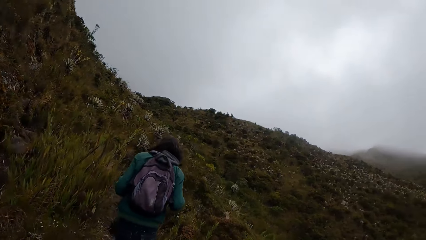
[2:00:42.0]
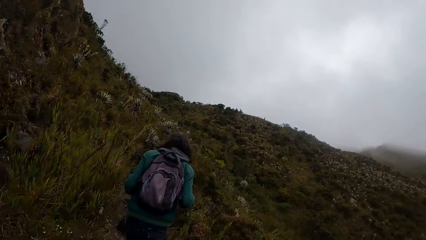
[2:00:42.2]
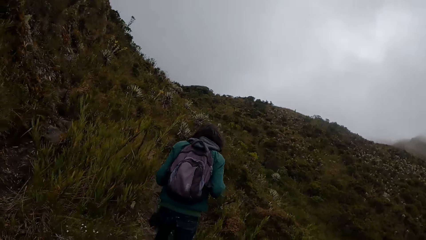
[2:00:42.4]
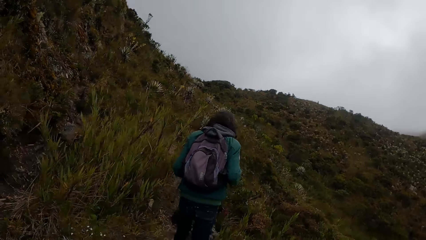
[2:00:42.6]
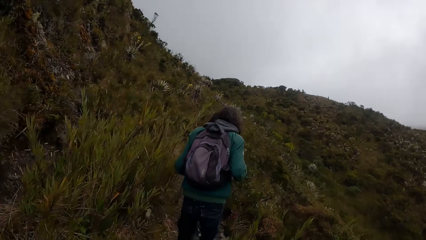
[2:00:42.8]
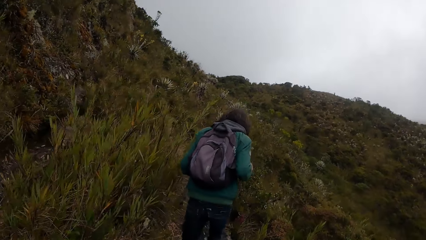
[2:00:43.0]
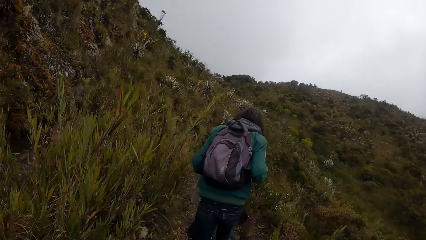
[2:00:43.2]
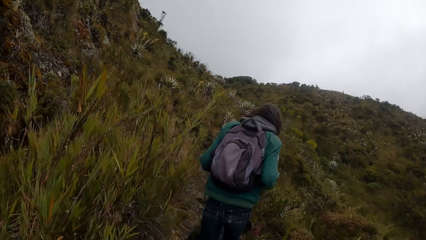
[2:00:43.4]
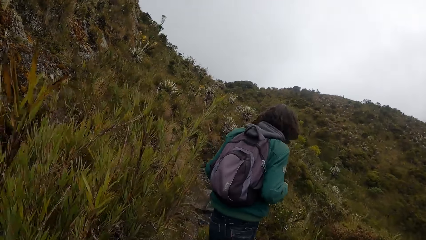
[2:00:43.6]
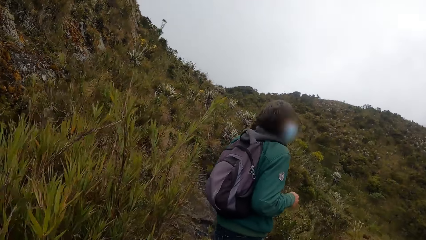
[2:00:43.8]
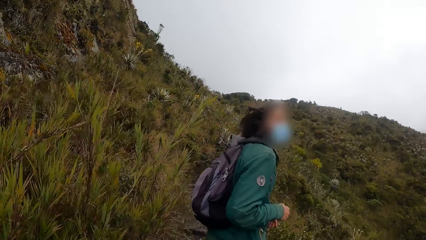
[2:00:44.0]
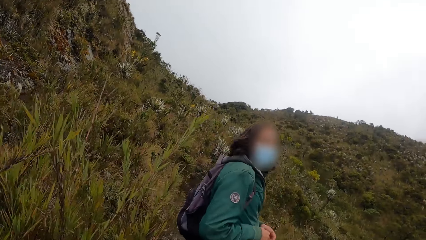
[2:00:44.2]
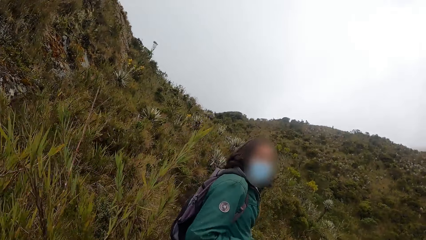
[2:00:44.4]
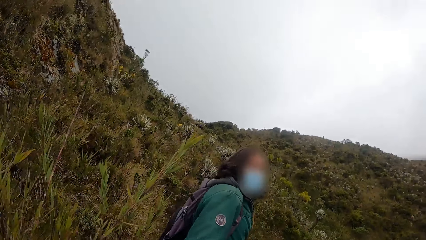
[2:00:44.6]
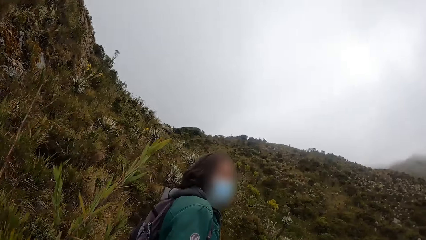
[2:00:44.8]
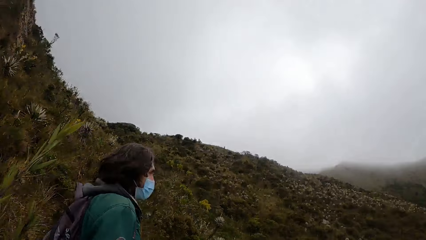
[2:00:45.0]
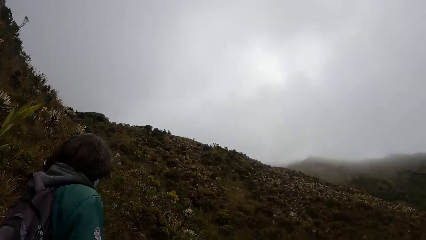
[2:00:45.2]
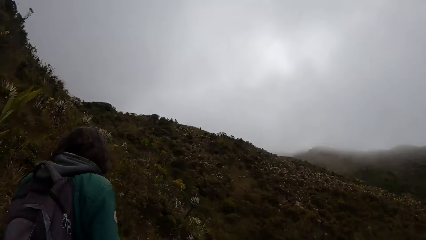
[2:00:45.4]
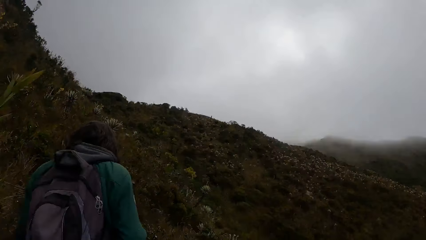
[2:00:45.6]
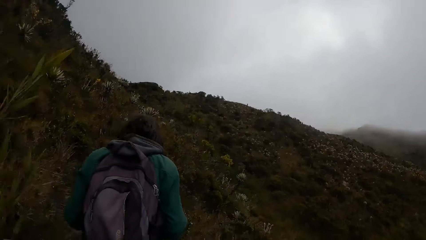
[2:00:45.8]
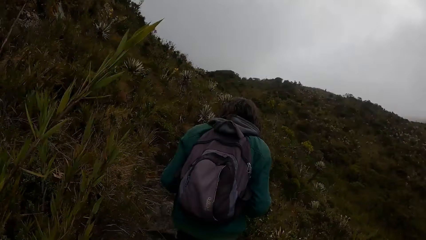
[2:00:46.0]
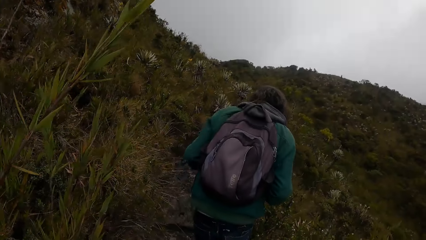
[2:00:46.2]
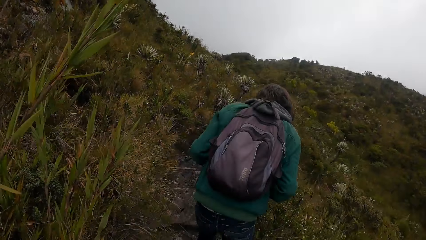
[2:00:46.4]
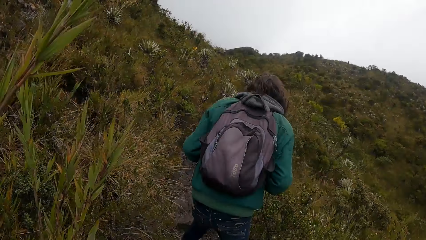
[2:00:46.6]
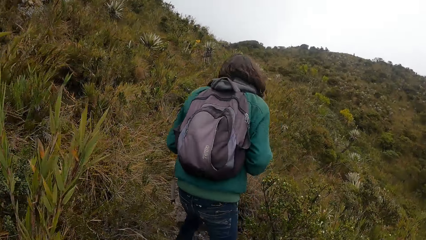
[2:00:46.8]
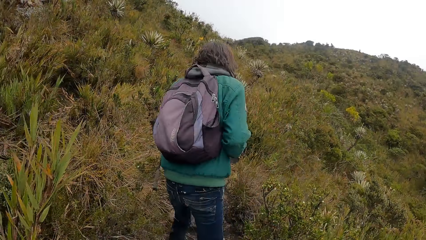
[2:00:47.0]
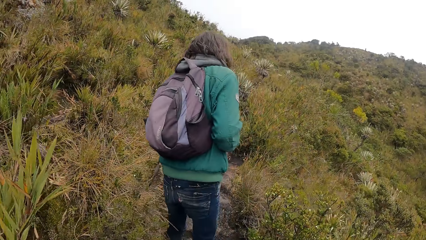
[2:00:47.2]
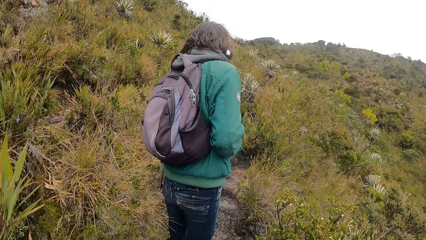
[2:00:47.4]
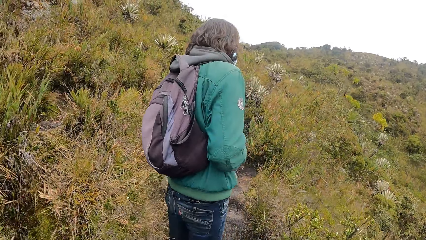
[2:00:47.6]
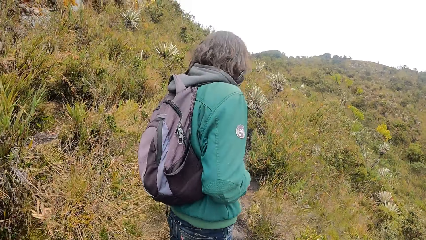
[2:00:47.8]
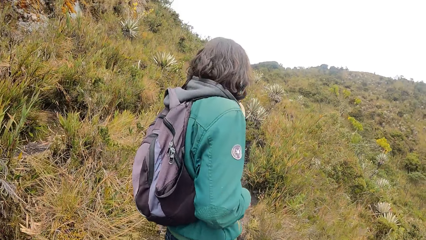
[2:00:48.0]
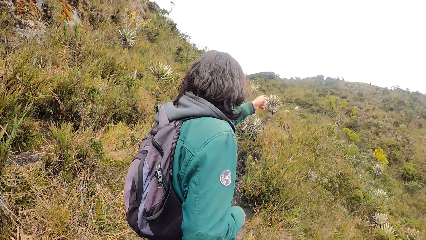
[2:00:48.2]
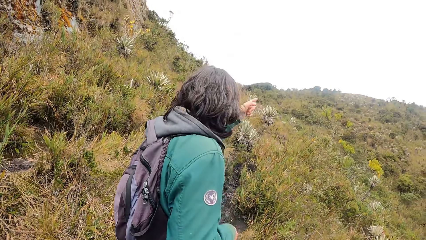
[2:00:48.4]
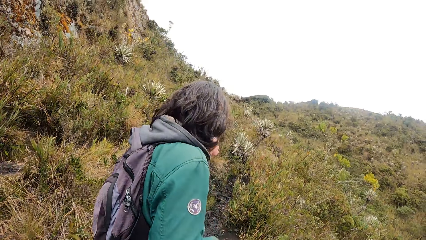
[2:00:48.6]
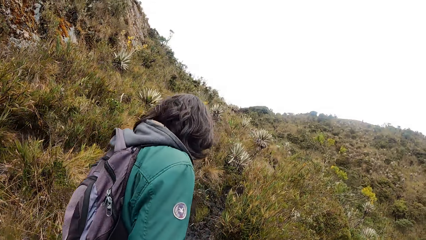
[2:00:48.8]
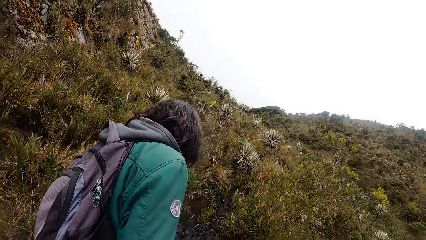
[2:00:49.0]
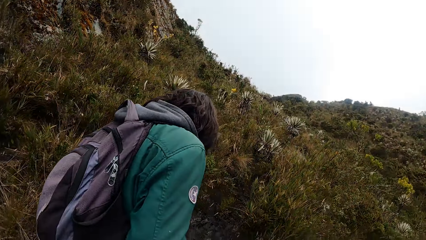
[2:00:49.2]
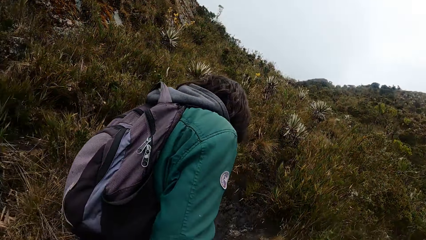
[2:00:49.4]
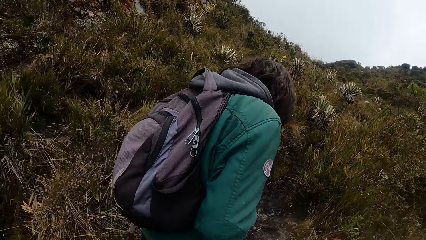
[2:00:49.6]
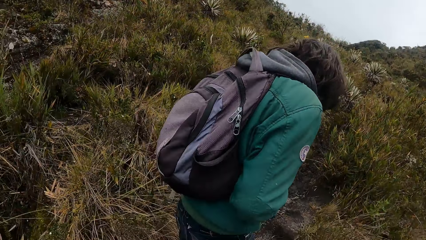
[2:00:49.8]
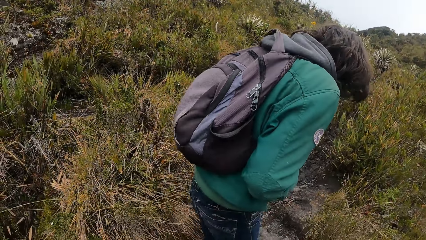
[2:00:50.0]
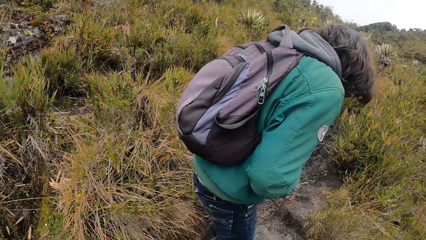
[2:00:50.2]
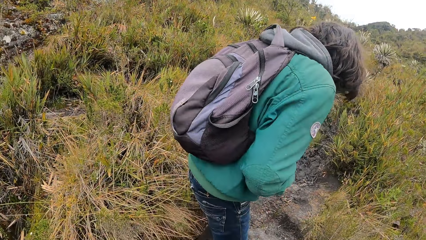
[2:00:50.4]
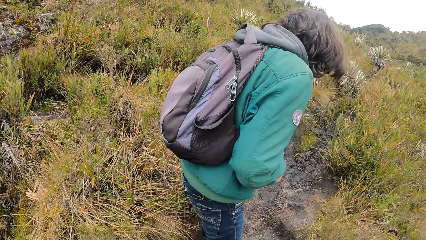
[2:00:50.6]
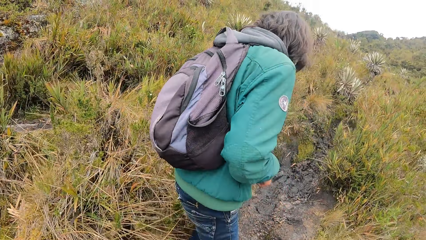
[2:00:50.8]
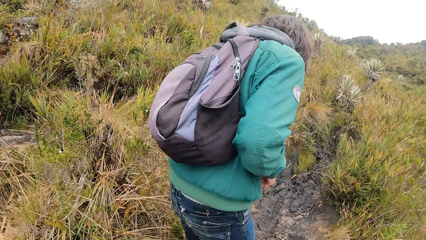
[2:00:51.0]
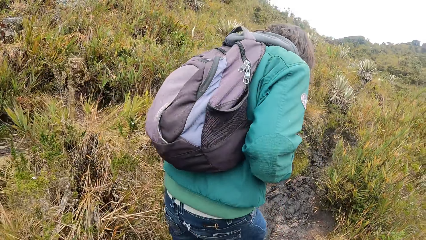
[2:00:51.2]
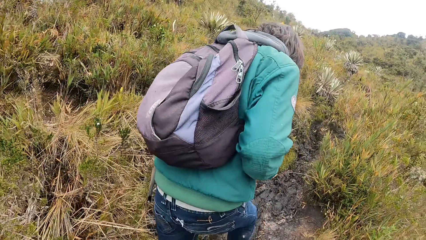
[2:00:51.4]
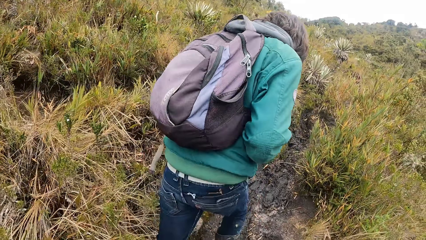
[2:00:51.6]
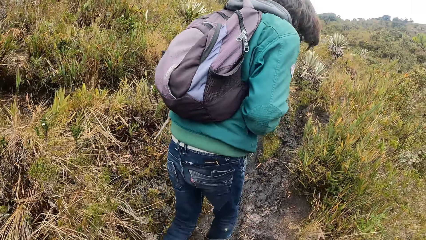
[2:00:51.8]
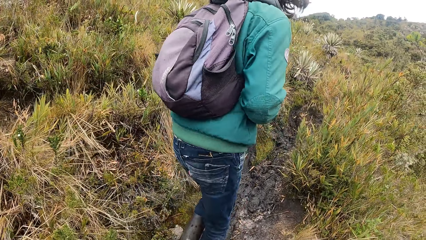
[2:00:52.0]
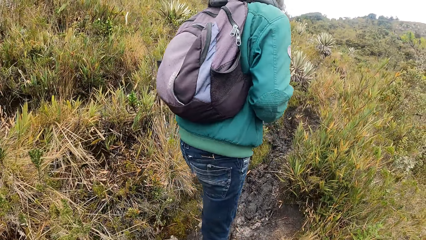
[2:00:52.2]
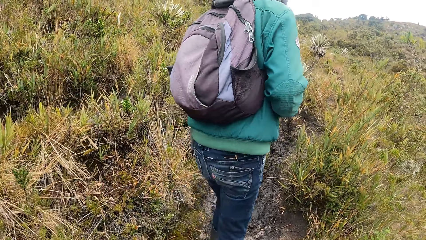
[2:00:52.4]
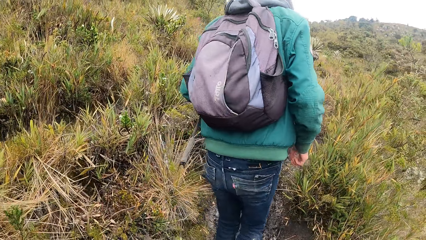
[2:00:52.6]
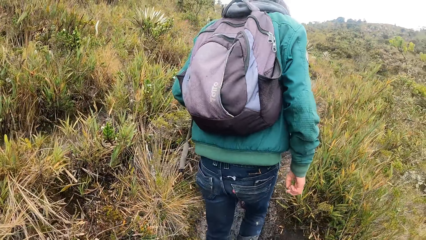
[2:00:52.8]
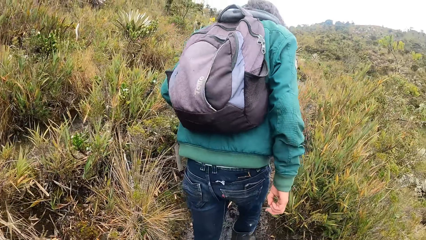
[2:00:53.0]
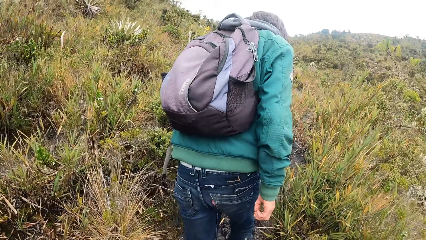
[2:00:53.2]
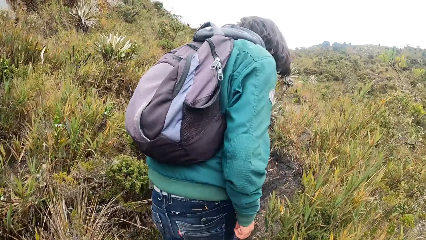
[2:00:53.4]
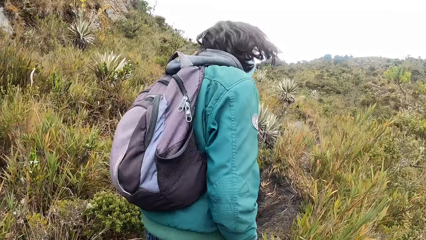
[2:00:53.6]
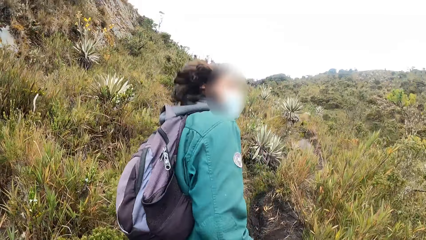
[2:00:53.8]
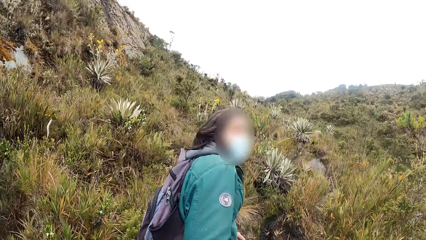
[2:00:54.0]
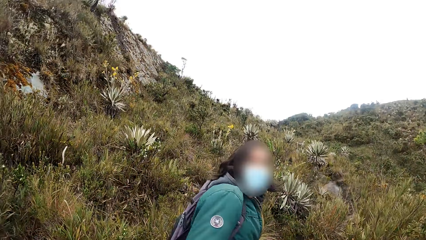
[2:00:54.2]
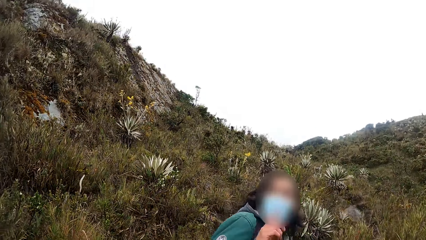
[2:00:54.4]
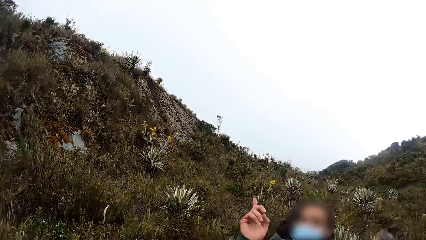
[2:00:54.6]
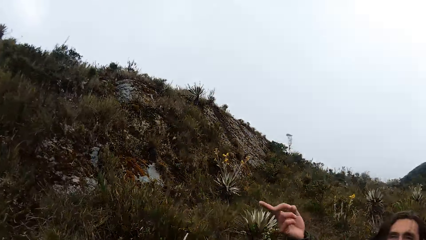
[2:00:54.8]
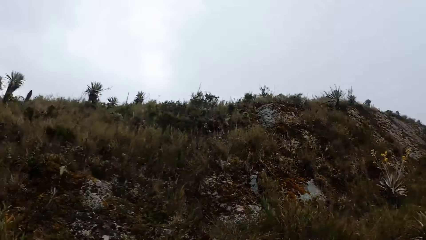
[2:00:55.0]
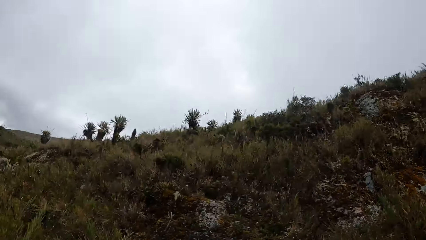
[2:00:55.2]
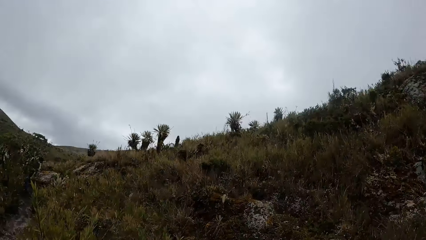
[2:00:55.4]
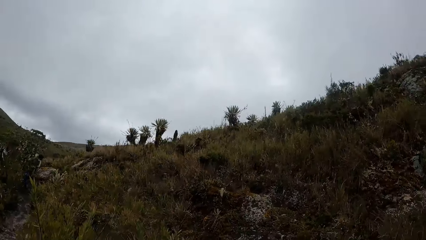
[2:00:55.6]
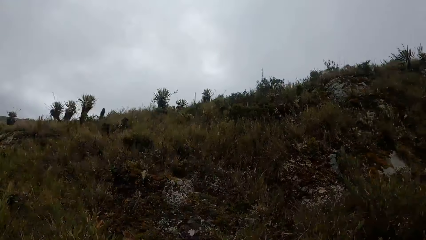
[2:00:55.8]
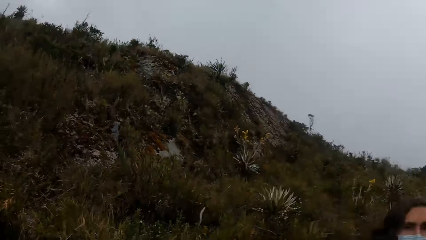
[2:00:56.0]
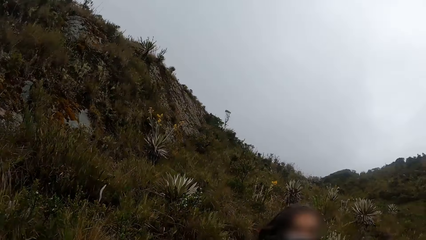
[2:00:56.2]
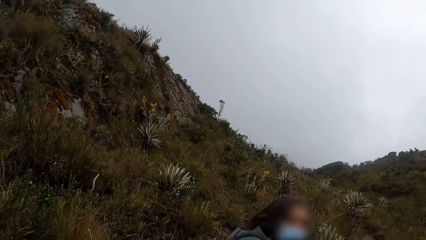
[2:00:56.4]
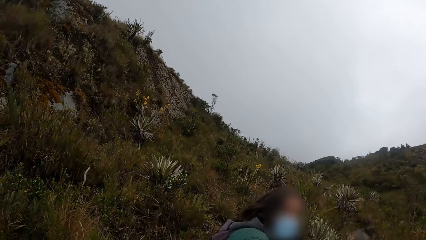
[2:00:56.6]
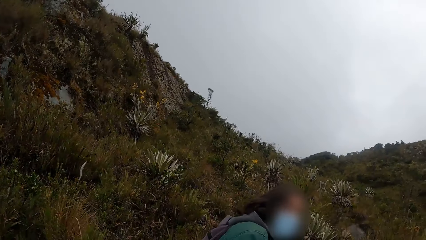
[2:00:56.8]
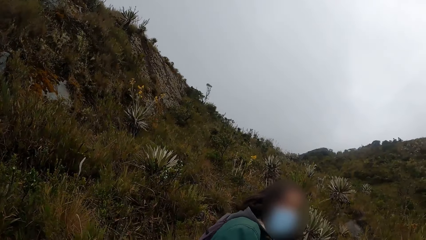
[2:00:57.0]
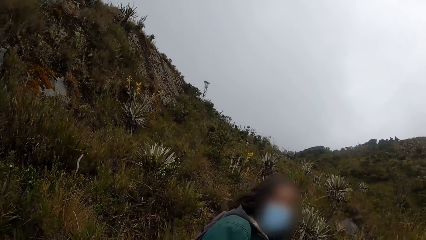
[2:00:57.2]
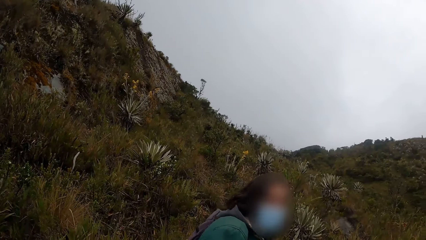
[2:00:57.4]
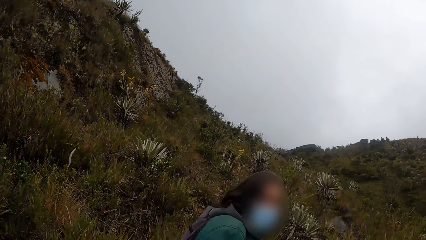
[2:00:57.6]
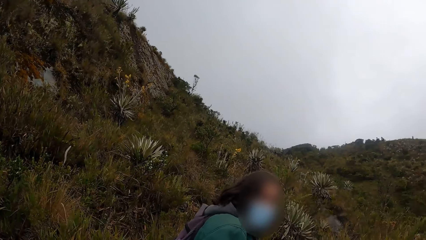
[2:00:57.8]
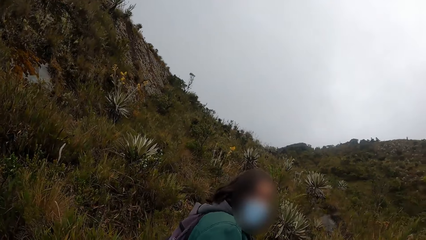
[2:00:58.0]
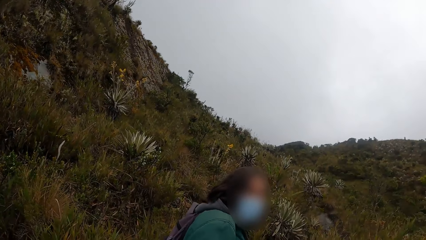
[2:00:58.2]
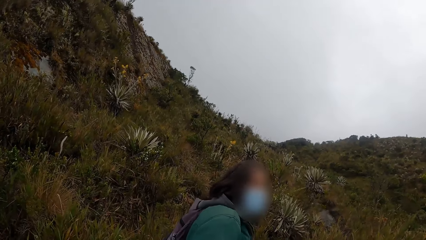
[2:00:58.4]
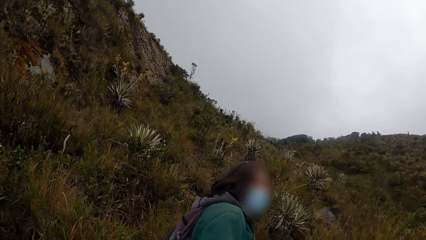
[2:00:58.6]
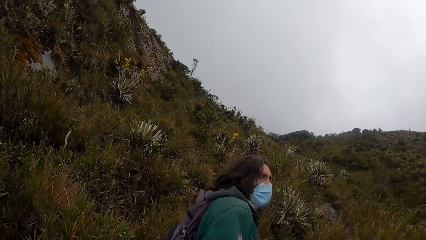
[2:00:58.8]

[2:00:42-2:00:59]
The camera wearer converses with a man. The man walks around the mountains. The camera wearer walks around the mountains and converses with the man. The man walks around the mountains. The camera wearer converses with the man. The man speaks to the camera wearer.
